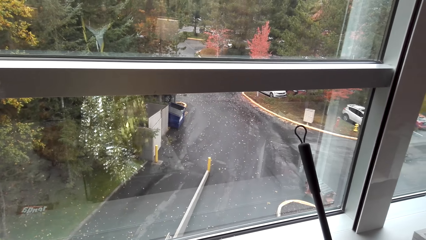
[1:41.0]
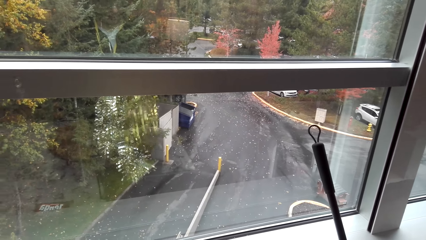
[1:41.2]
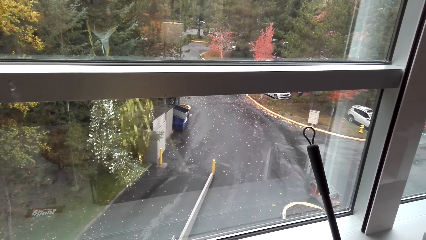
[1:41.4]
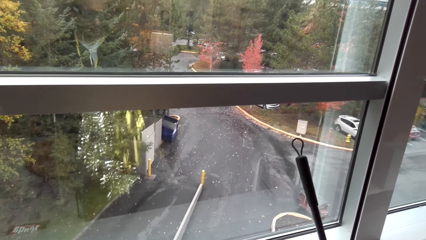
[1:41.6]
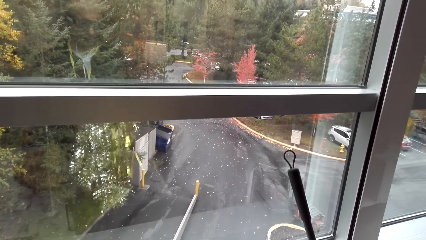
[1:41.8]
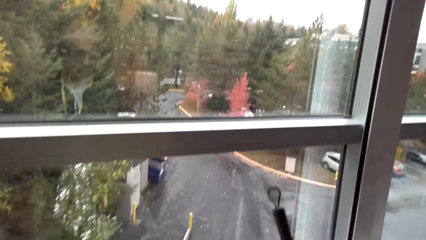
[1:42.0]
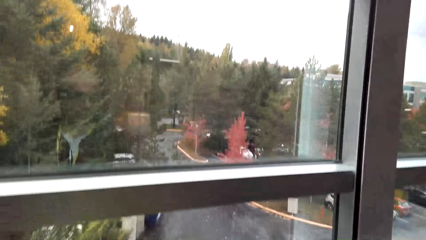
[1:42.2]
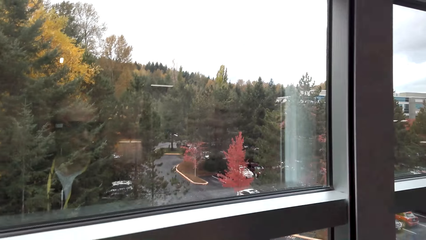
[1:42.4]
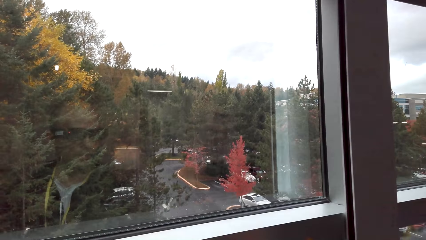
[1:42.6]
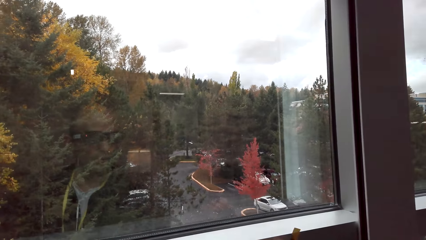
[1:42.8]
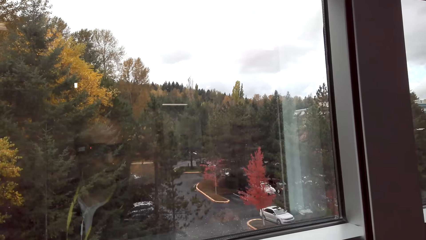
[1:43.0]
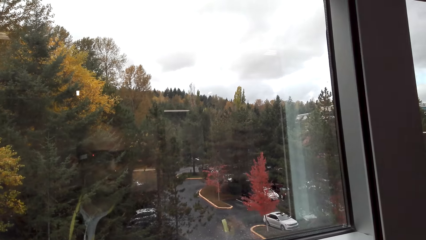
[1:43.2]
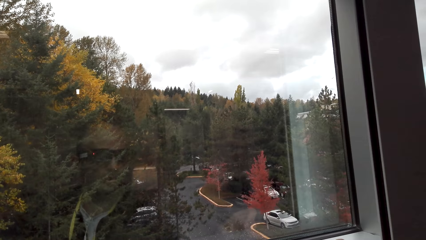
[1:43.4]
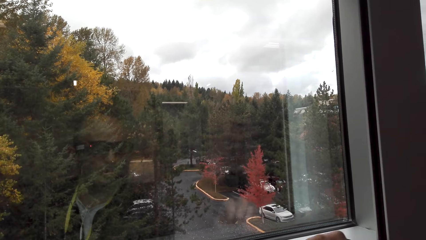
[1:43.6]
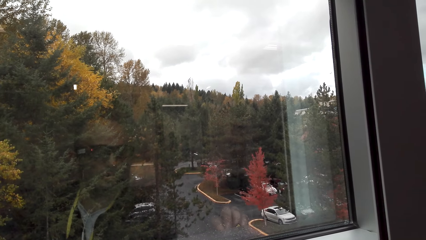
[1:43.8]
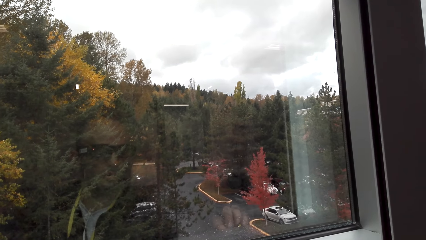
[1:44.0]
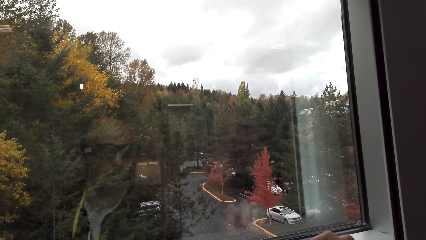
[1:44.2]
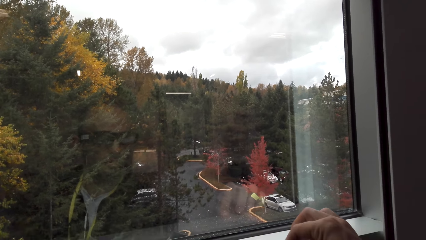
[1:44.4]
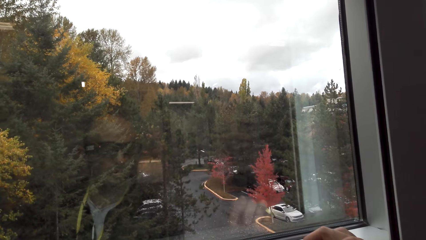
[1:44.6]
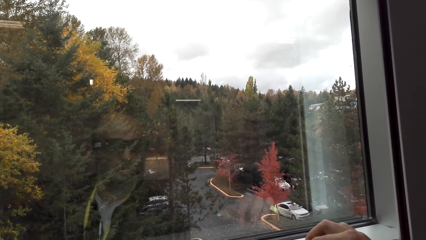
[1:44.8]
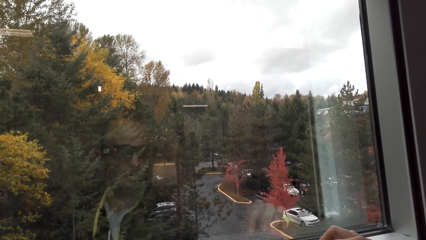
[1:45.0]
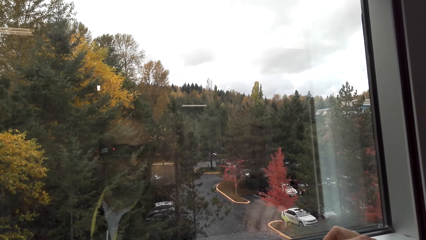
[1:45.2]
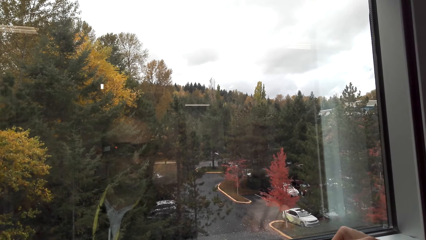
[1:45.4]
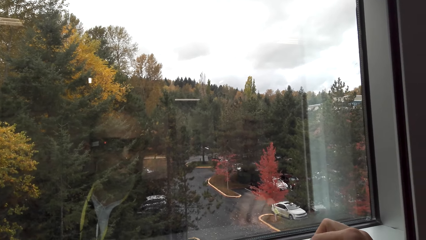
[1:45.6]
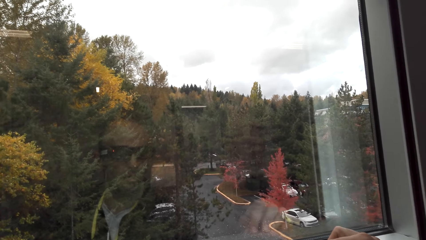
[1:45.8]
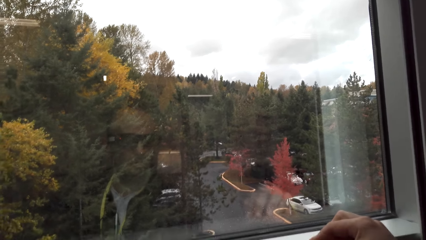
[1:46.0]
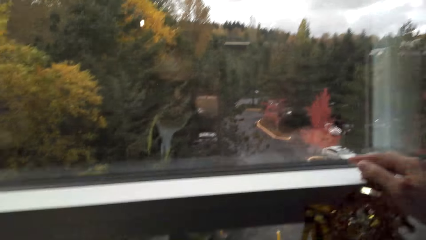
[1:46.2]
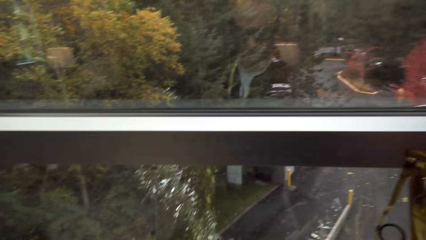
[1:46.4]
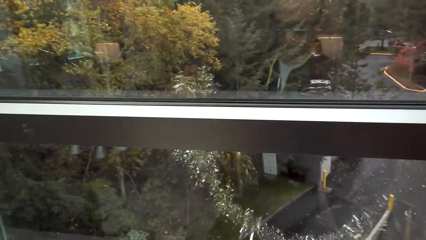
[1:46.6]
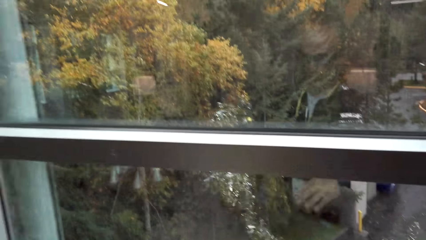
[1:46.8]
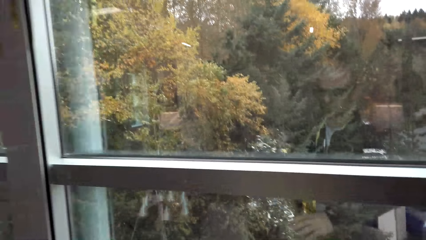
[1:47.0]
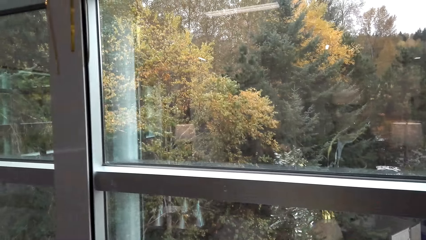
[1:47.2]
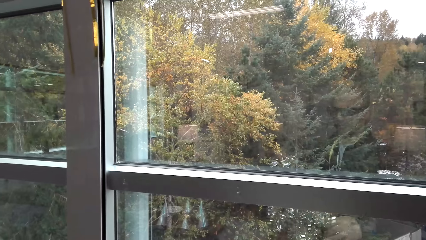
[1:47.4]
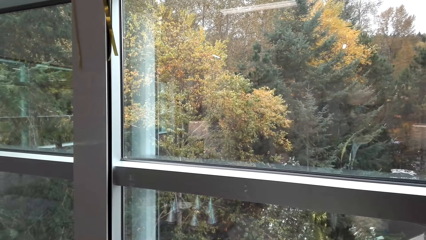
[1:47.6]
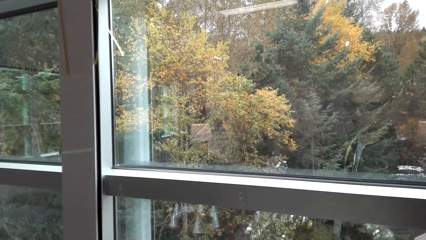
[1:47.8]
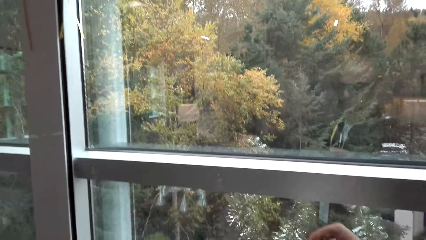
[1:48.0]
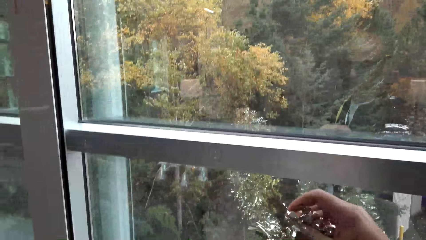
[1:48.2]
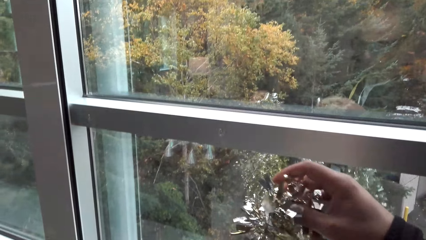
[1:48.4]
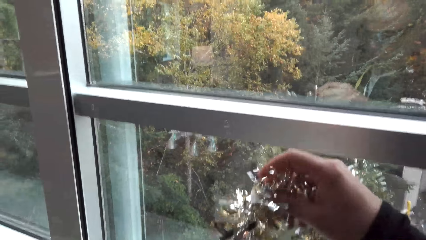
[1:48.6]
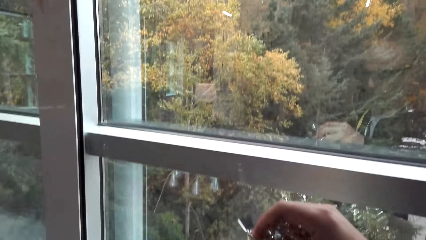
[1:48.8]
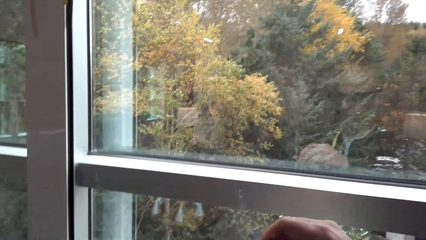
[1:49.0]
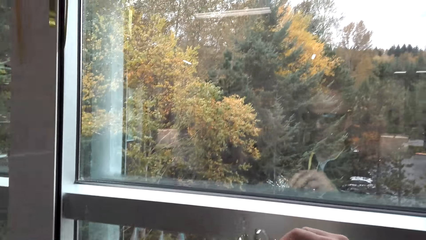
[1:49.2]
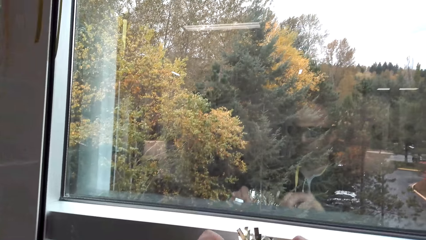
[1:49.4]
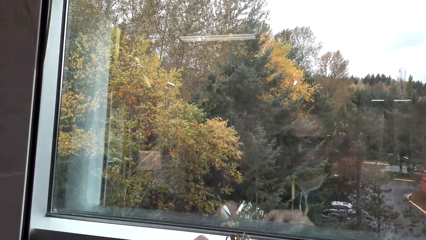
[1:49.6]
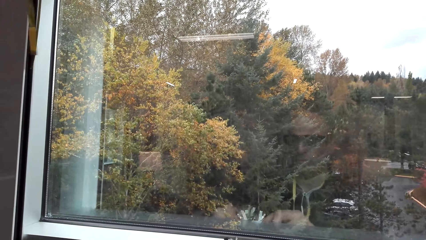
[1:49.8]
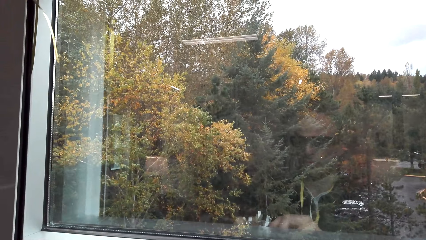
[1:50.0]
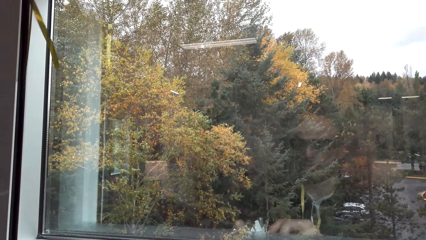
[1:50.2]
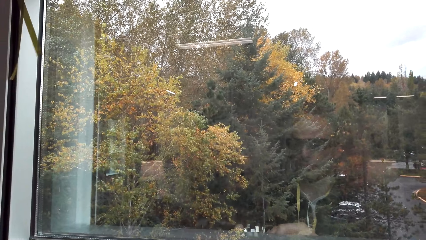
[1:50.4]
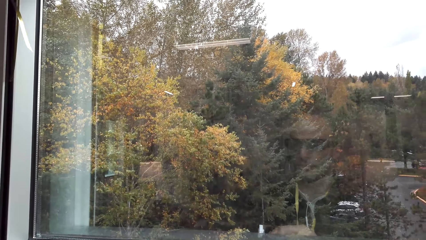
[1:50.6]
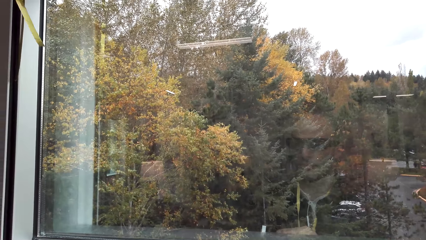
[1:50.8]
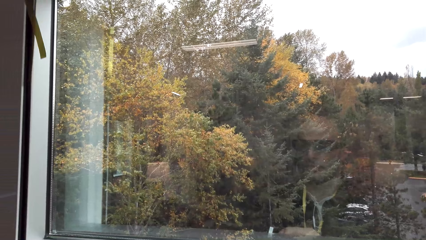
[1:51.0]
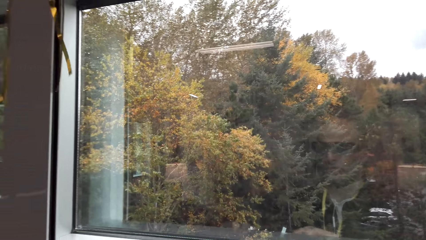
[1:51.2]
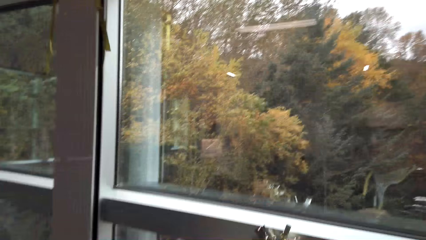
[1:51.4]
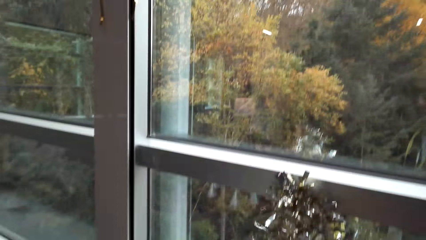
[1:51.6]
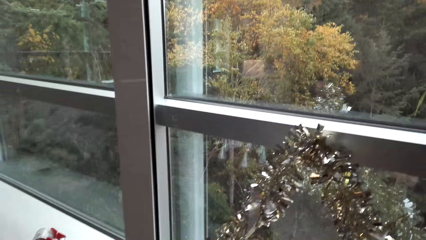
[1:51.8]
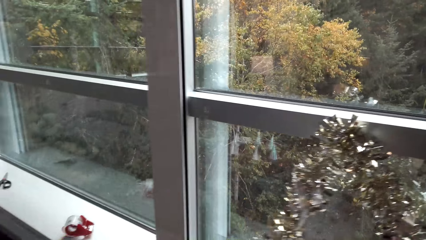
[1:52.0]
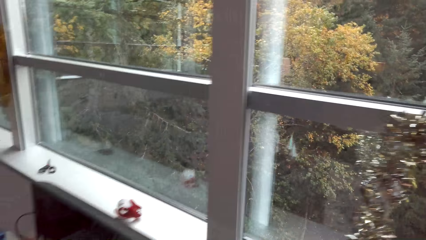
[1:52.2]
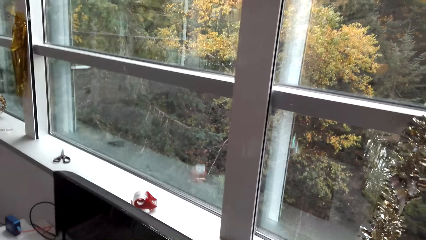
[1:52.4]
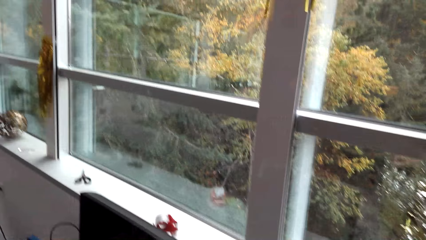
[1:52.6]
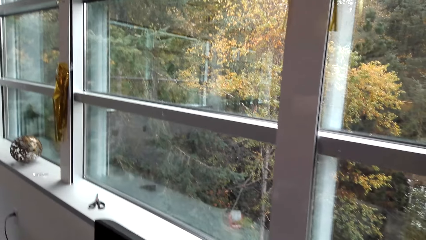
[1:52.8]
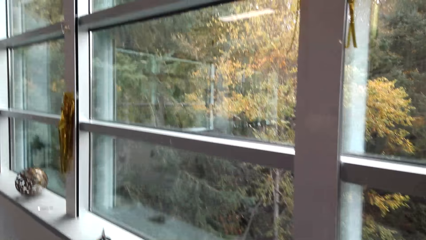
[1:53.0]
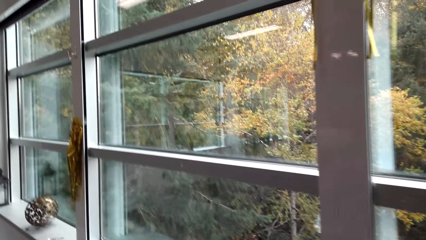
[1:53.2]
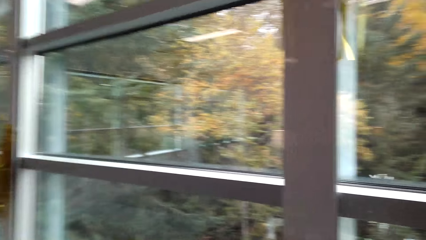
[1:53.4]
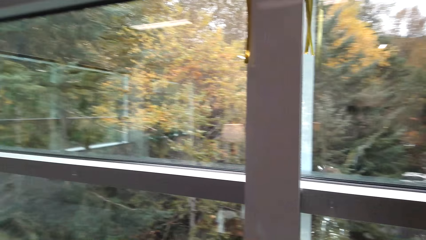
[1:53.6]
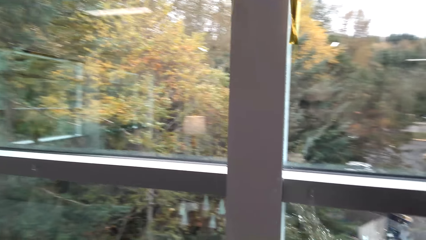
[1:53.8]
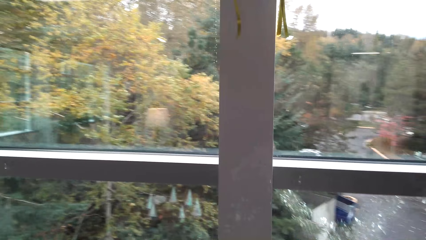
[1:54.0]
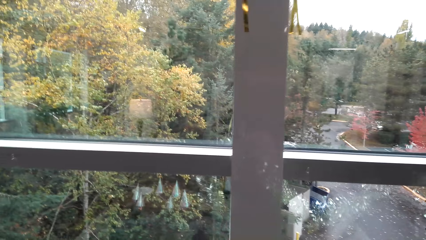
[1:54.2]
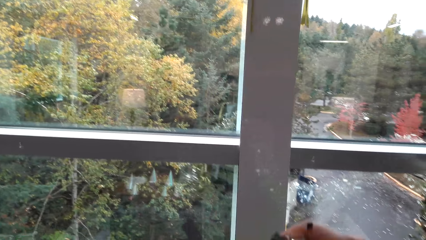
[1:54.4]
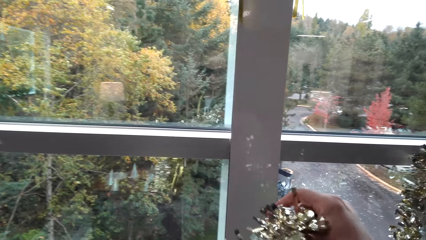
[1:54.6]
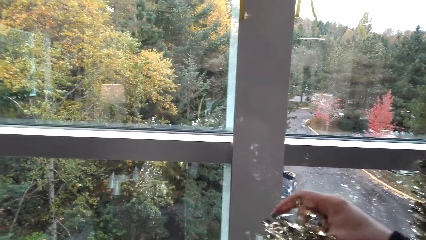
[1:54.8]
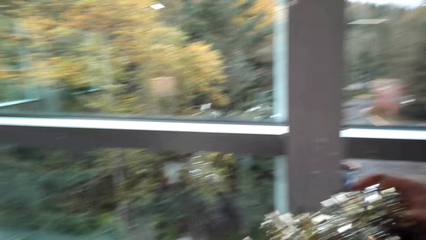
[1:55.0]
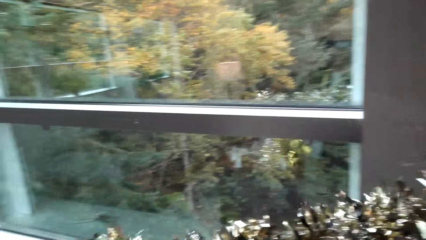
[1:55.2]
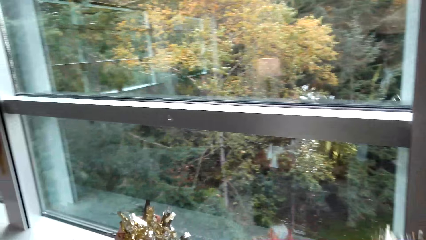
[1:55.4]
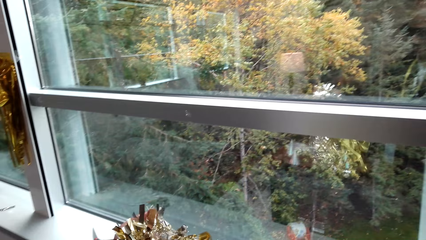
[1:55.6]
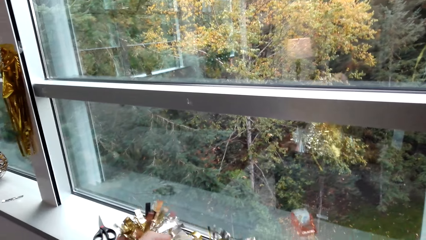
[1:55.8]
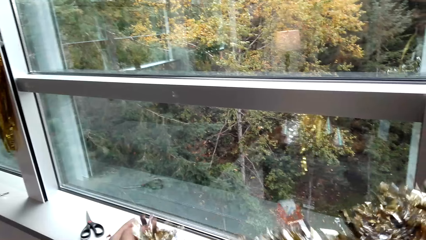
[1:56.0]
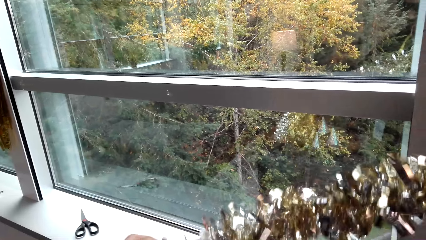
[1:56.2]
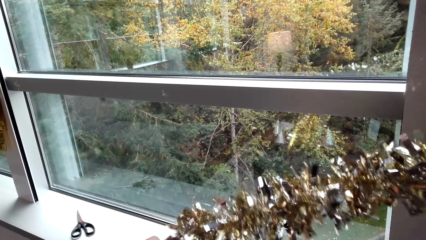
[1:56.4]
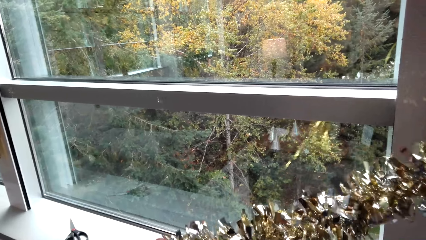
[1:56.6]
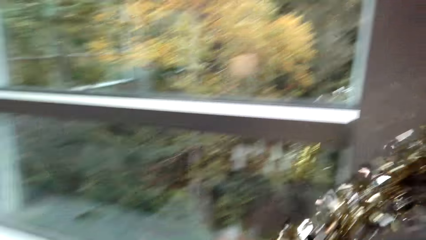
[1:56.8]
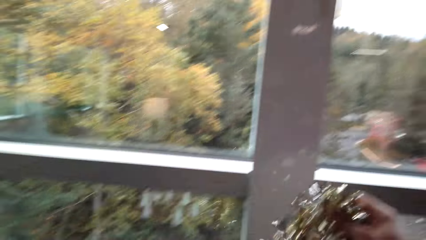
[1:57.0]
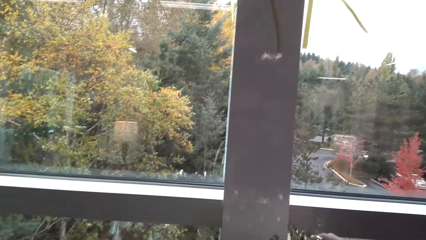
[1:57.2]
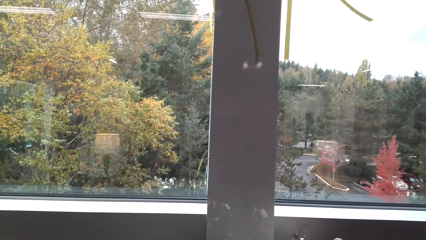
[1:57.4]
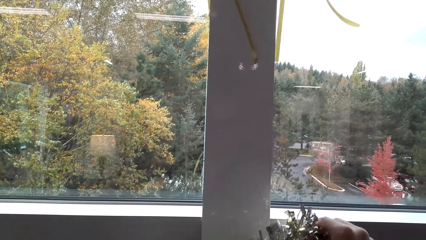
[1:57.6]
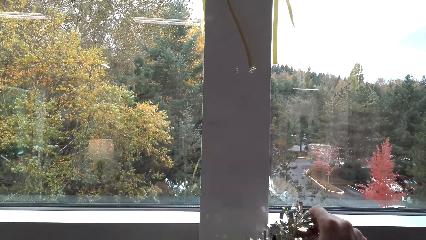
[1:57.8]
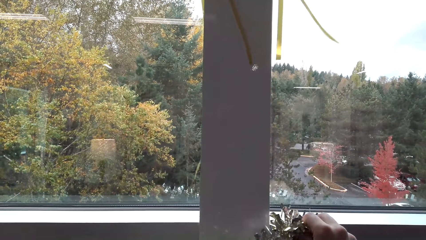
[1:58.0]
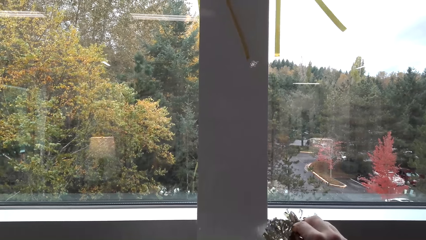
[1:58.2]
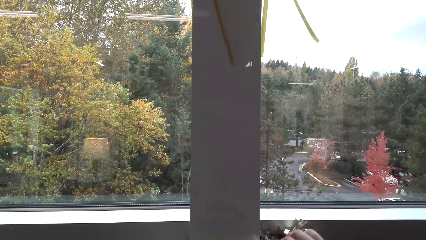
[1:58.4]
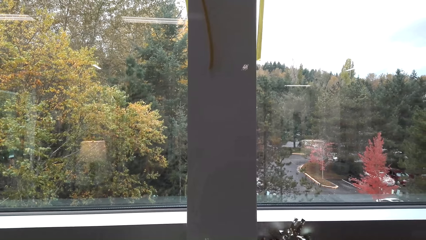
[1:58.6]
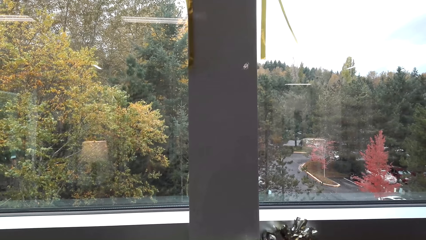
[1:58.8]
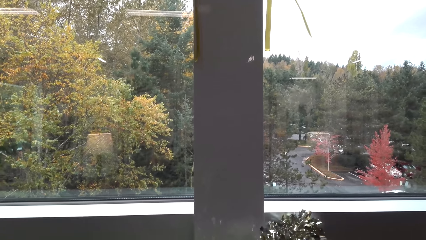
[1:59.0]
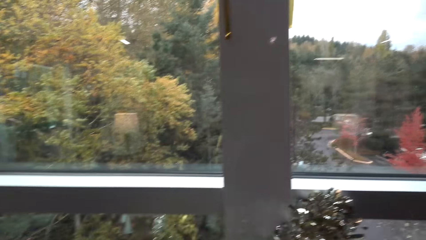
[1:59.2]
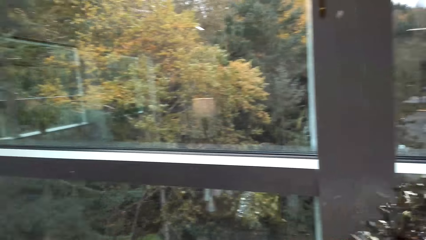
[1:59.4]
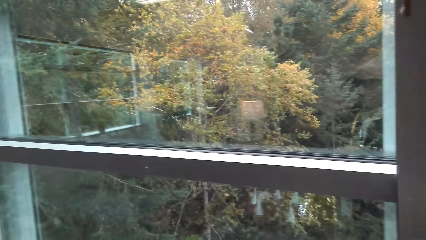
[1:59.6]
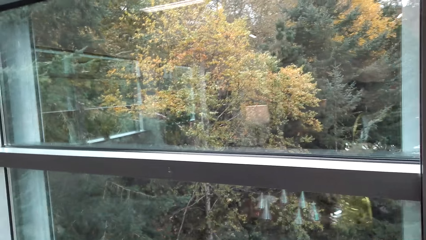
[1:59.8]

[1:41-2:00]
The camera wearer puts the garland on the windowpane. They walk around. They put the garland on the windowpane.
